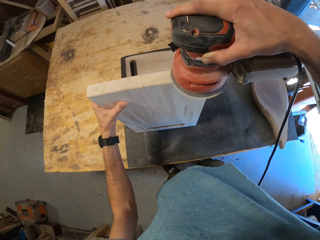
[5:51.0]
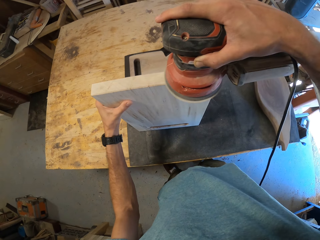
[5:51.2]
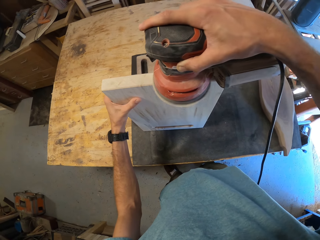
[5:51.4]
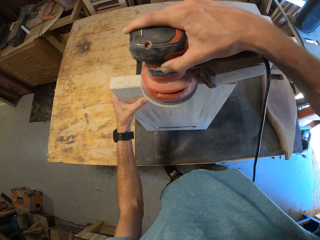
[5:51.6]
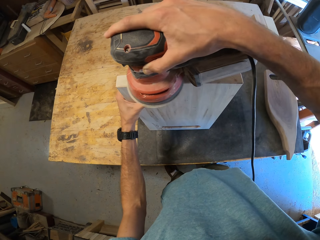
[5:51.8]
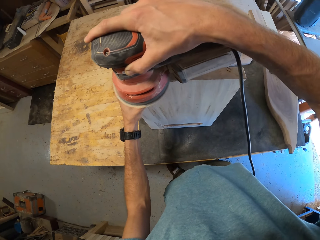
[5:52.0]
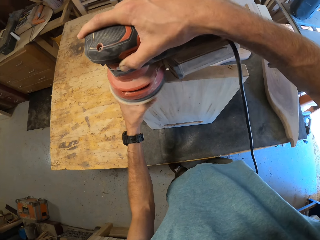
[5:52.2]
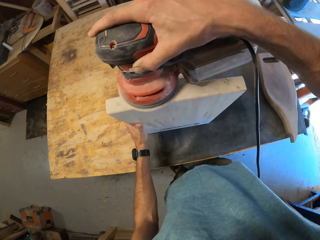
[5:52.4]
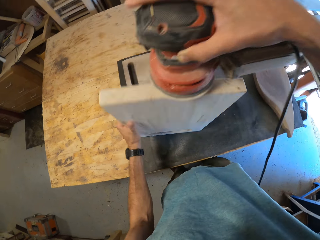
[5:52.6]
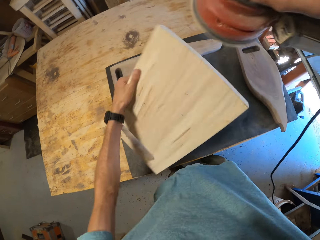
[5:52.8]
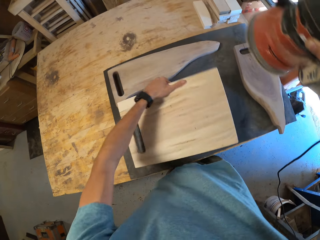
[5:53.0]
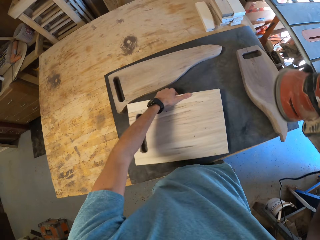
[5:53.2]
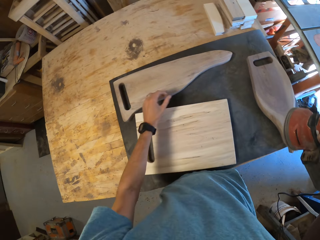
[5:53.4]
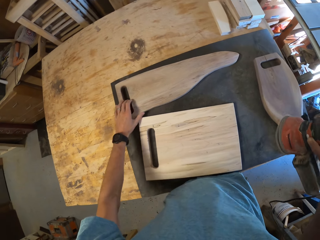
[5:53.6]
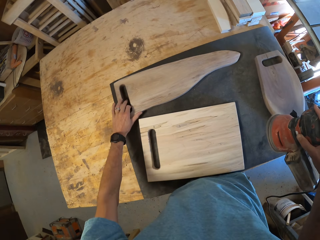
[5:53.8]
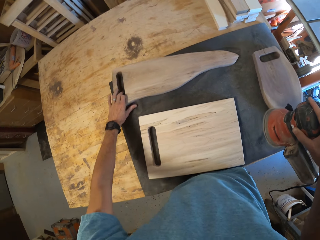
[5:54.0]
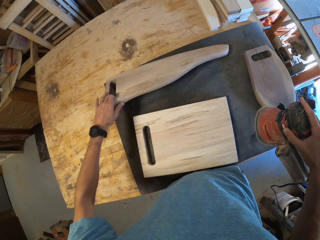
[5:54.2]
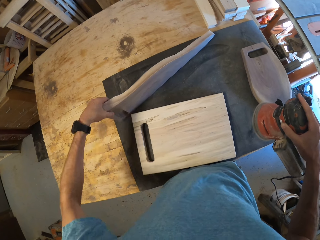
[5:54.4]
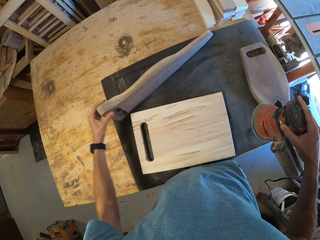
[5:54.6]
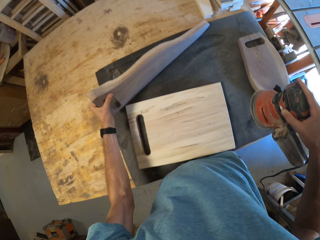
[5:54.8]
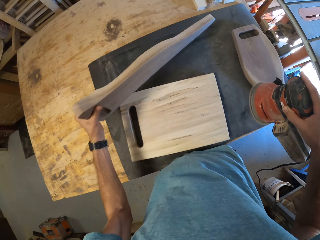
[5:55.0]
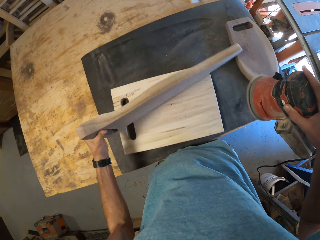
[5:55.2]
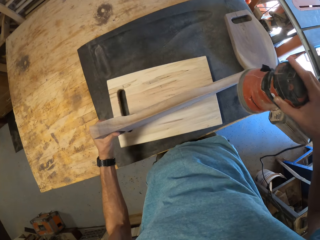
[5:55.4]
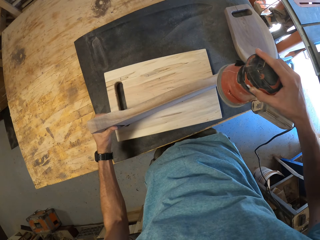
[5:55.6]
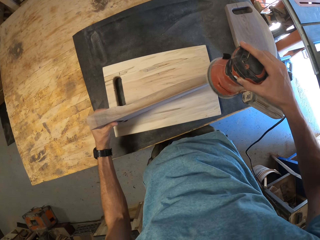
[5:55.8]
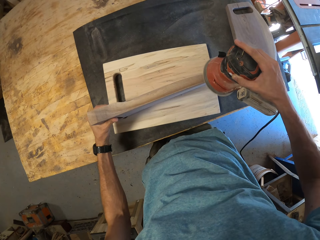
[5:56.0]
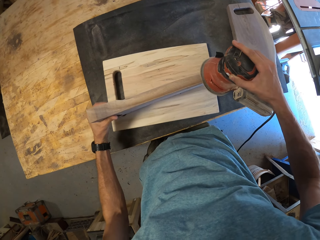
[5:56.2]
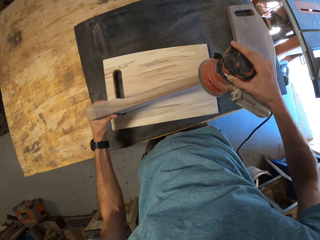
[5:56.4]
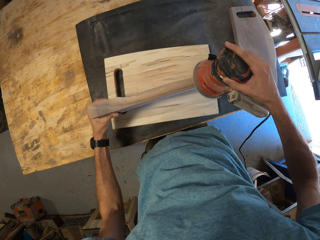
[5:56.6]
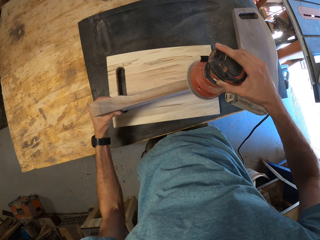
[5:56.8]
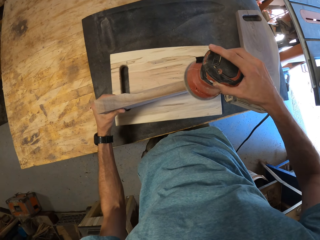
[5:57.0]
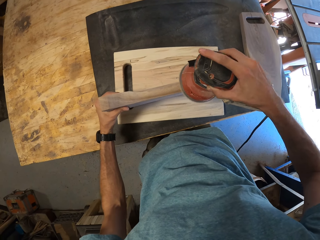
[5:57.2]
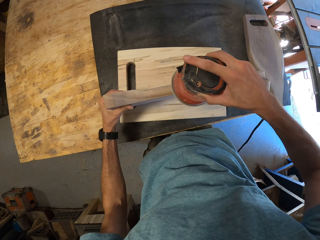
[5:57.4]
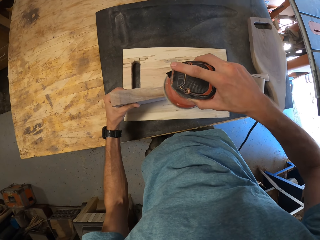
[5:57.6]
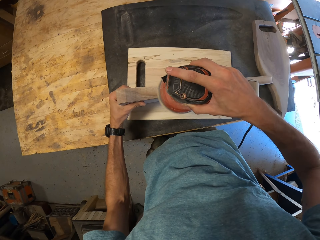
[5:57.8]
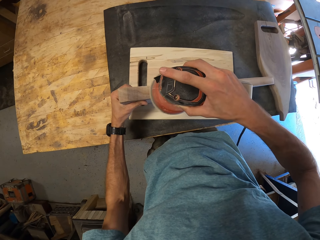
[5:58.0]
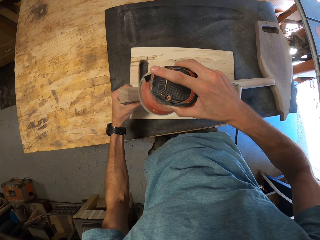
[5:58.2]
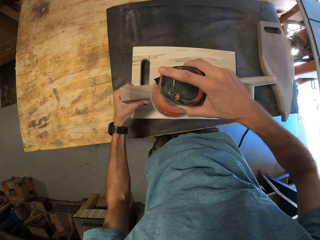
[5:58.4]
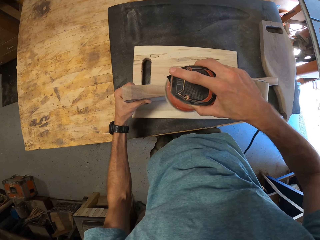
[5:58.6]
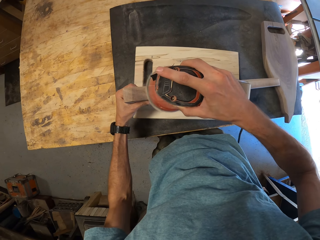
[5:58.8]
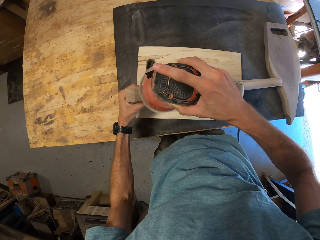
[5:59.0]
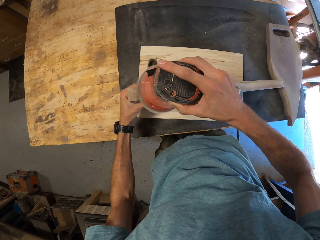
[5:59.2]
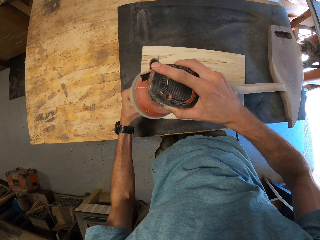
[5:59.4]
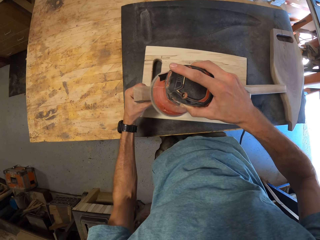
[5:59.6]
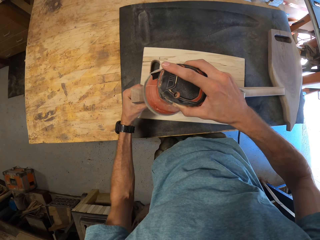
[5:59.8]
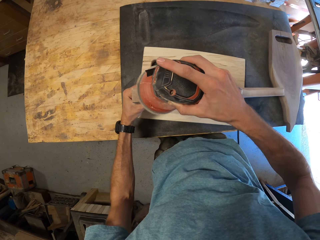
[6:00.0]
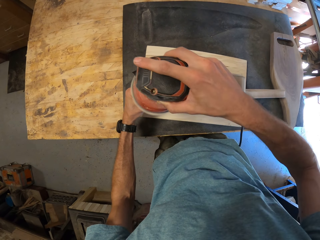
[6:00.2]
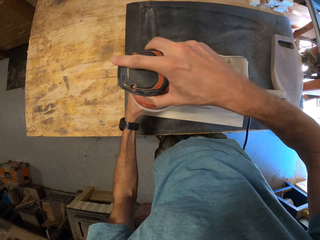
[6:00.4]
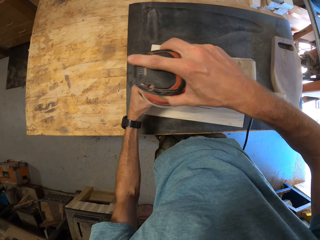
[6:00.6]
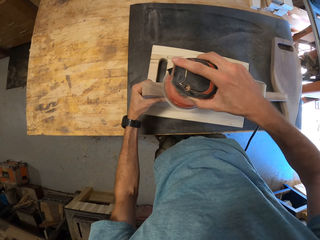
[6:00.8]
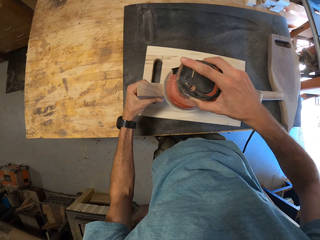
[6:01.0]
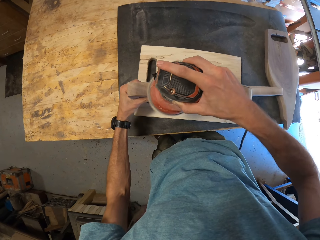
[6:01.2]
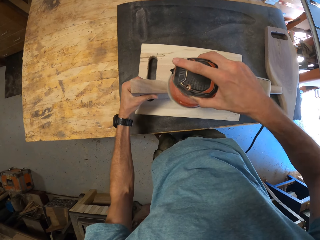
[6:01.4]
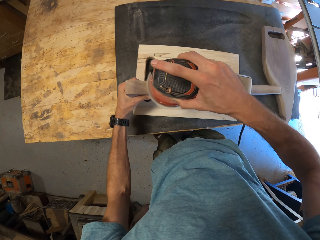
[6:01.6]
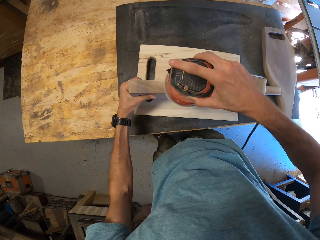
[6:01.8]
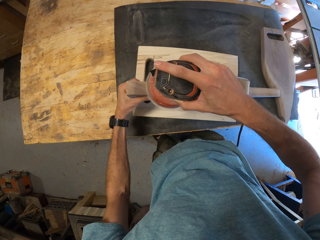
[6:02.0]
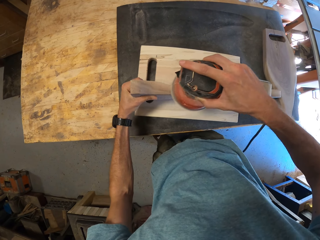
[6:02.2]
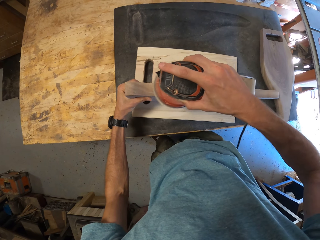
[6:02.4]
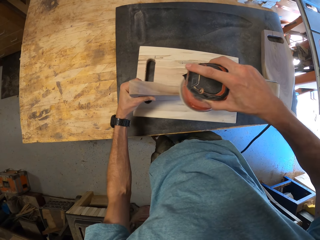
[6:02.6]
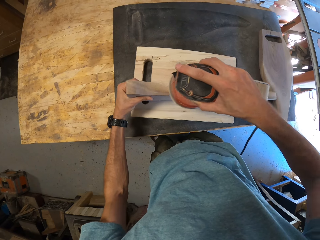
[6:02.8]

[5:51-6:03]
The camera wearer places the brown wood on the black wood with his left hand. He picks up the second chocolate wood with his left hand. He smoothens the second chocolate wood with an orbital sander. He places the second chocolate wood on the brown wood.

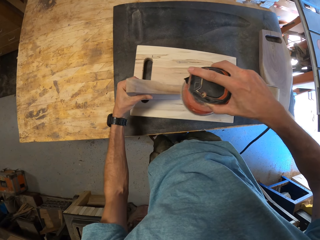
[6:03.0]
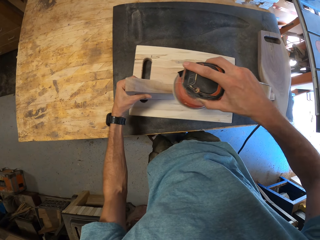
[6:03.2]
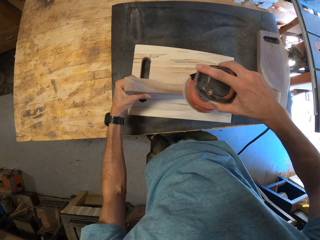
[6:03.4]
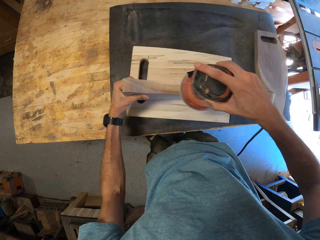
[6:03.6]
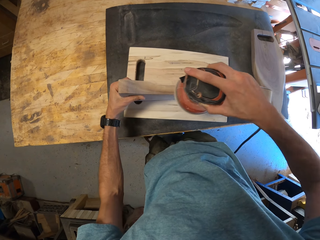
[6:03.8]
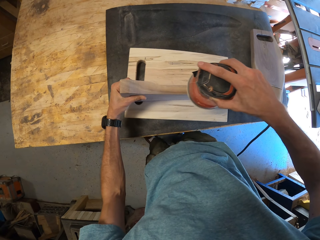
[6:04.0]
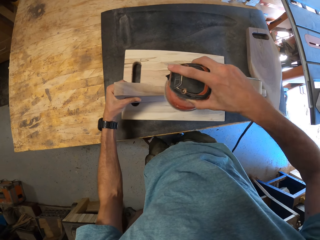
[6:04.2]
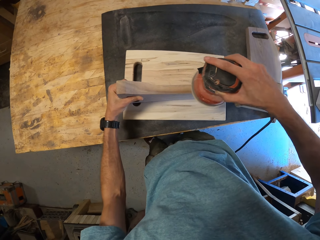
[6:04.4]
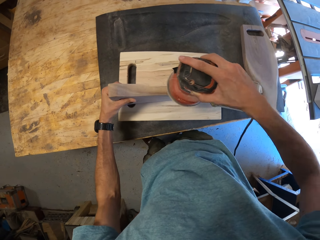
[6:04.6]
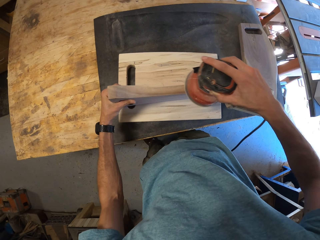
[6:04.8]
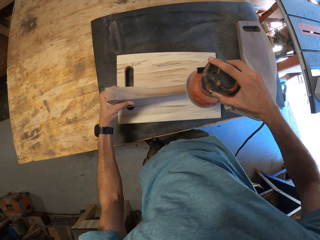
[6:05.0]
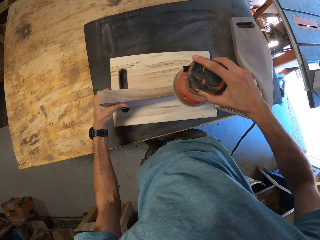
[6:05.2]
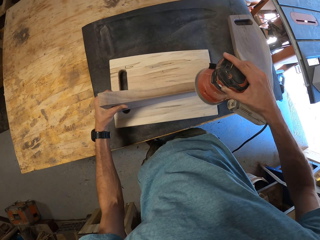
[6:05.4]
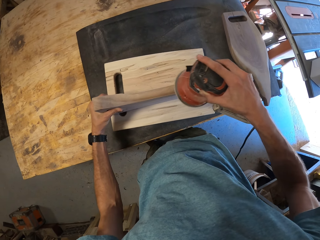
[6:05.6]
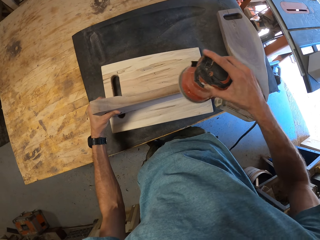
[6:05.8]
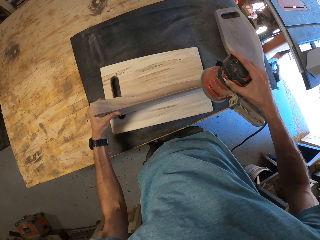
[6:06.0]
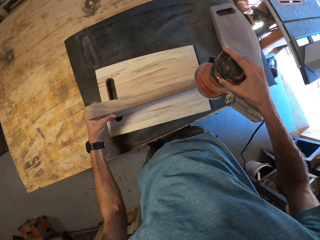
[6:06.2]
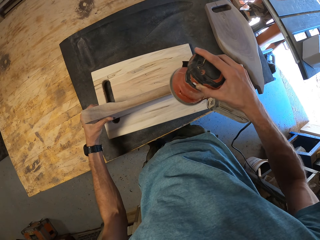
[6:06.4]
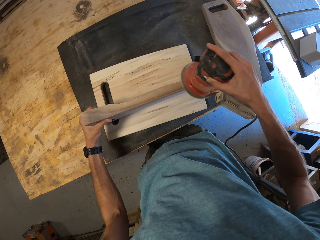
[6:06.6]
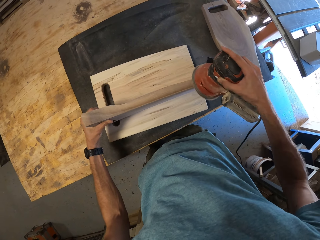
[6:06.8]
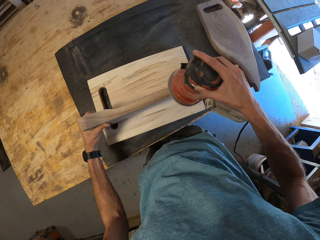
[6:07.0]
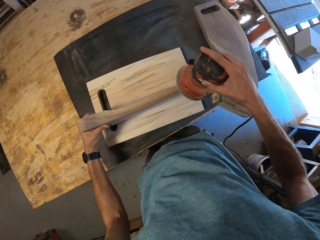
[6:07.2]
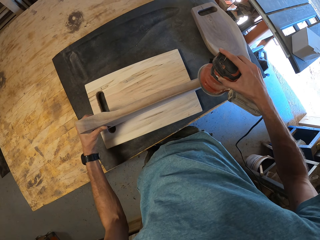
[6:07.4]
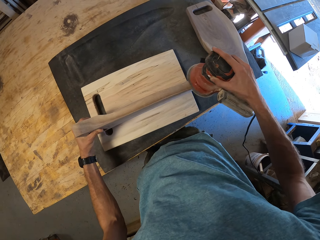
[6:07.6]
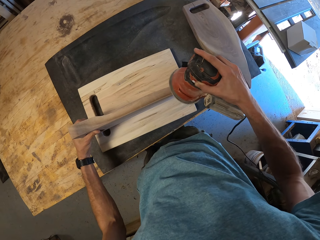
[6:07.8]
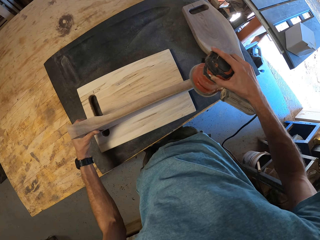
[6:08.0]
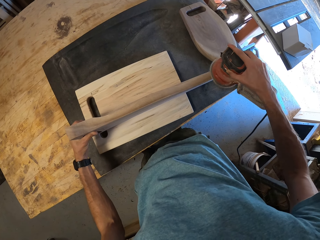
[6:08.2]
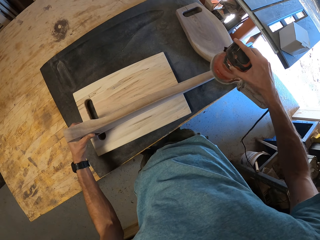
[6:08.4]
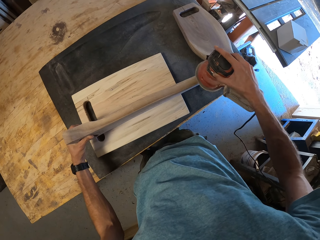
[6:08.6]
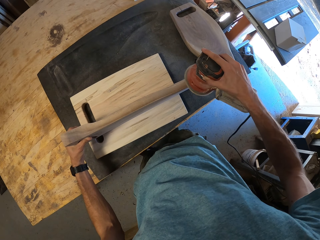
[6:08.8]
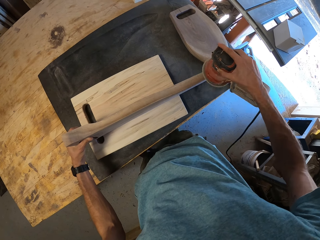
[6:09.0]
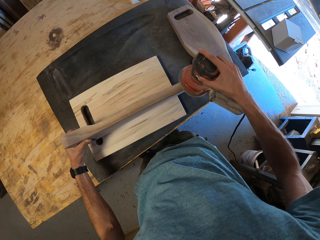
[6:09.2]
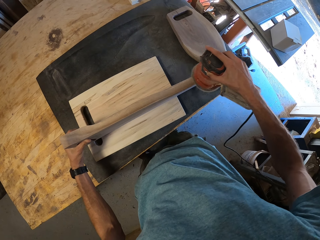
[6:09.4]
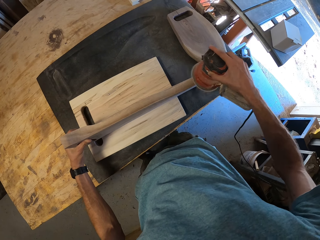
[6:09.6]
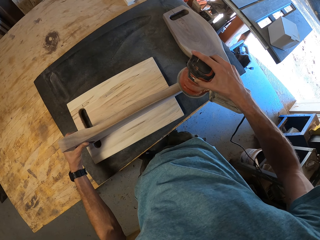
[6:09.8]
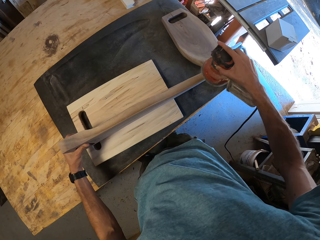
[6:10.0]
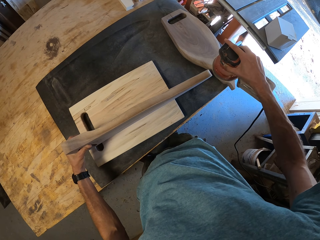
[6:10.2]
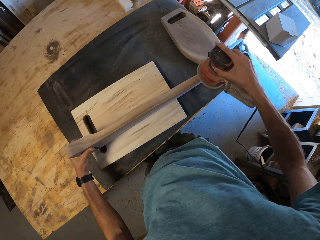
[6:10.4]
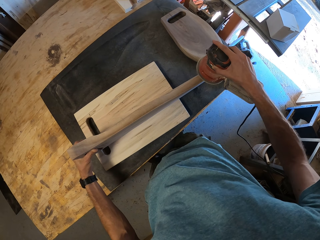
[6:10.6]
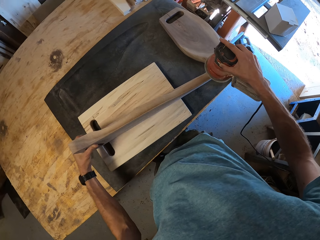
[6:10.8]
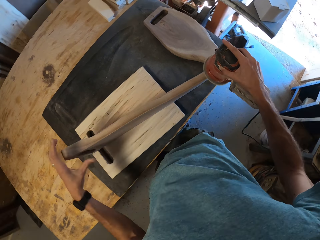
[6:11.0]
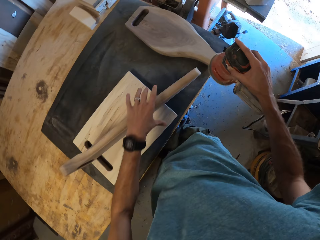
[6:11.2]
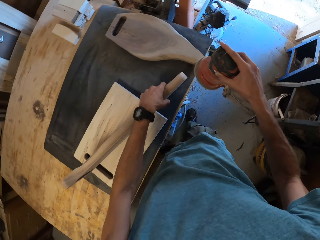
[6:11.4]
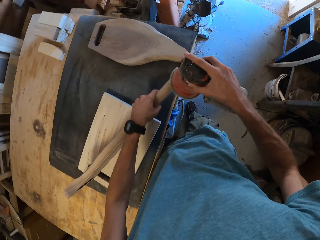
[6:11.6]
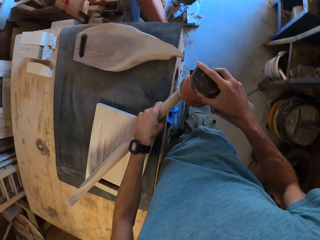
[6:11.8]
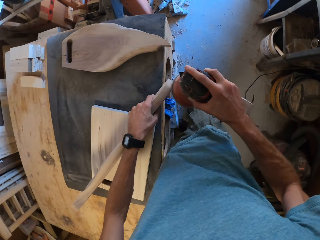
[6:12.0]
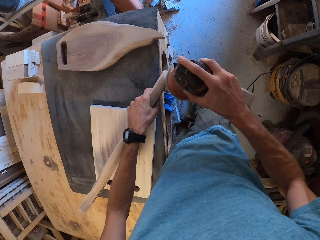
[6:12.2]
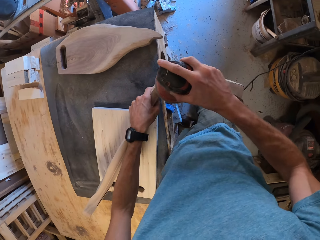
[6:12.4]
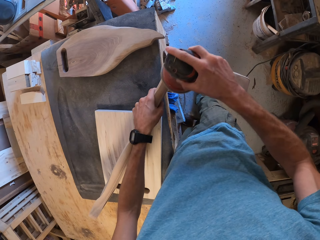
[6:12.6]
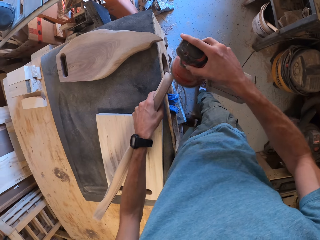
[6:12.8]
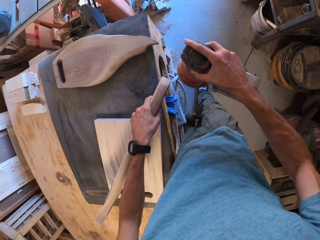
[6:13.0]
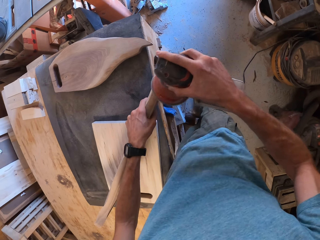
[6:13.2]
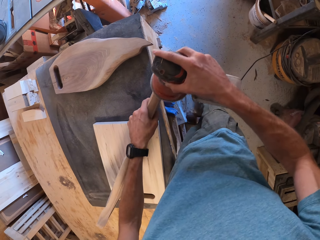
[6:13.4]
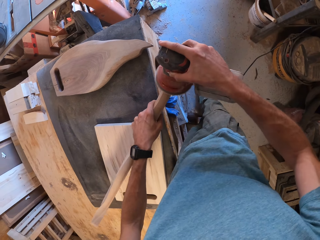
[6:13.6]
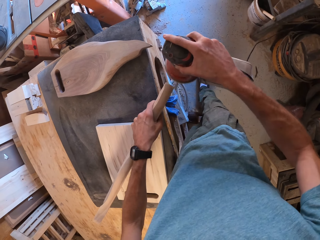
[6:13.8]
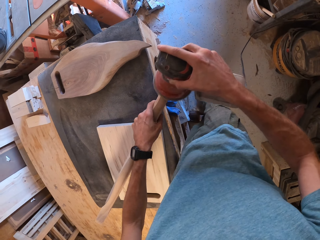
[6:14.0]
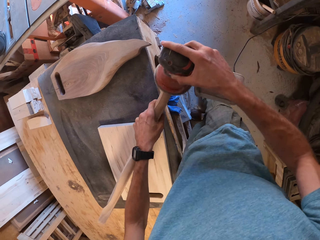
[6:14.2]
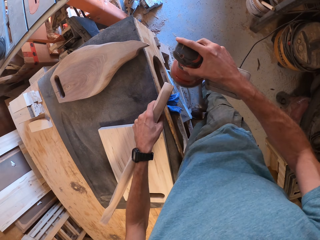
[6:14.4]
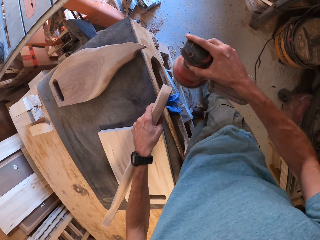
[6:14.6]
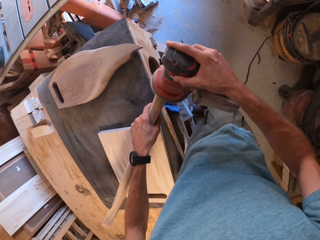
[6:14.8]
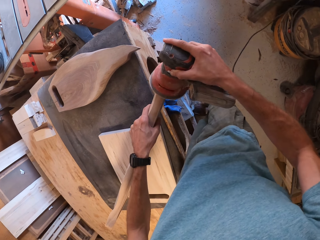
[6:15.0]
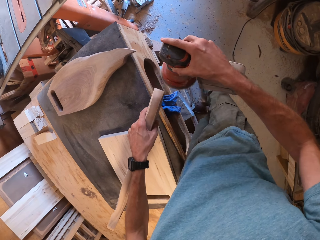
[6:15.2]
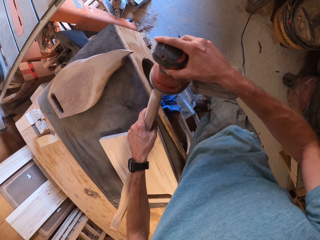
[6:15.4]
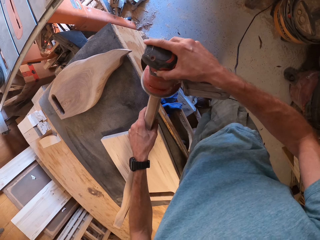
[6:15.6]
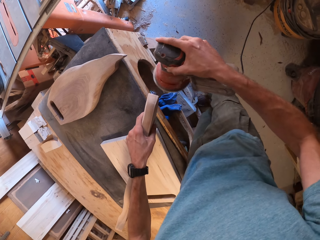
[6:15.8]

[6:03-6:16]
The camera wearer moves his hand. He smoothens the chopping board using a sander.
